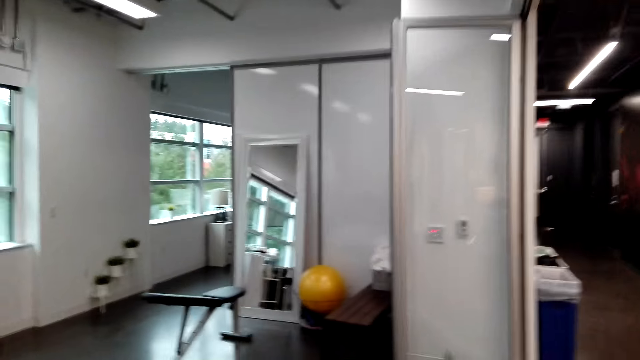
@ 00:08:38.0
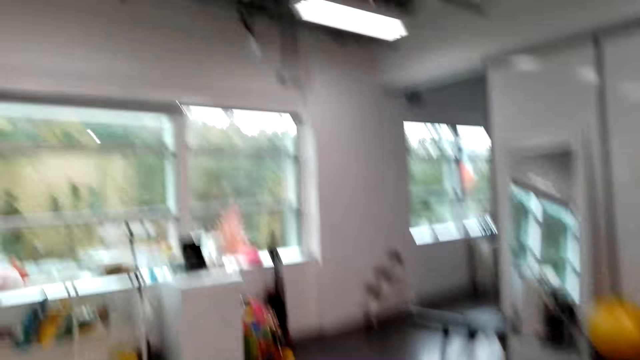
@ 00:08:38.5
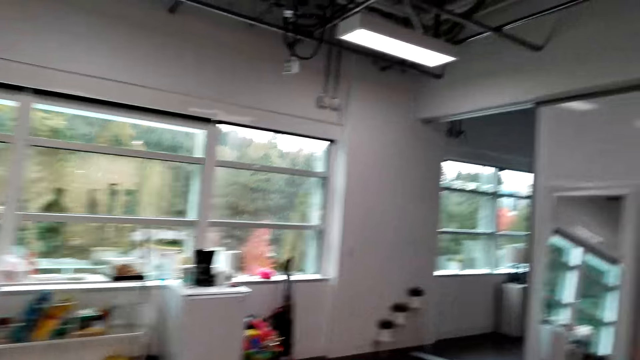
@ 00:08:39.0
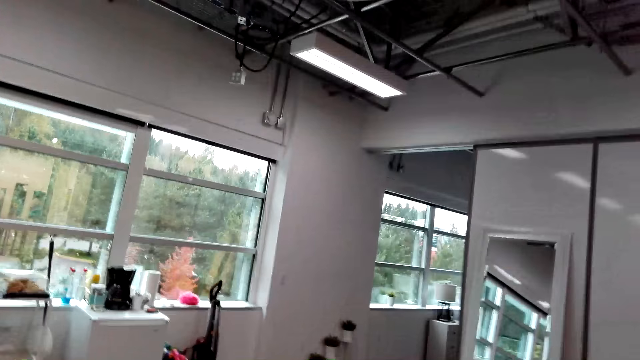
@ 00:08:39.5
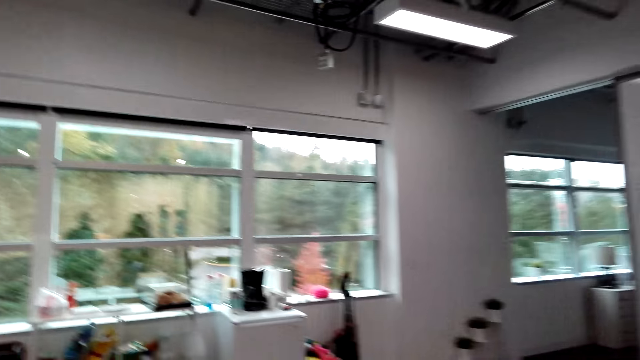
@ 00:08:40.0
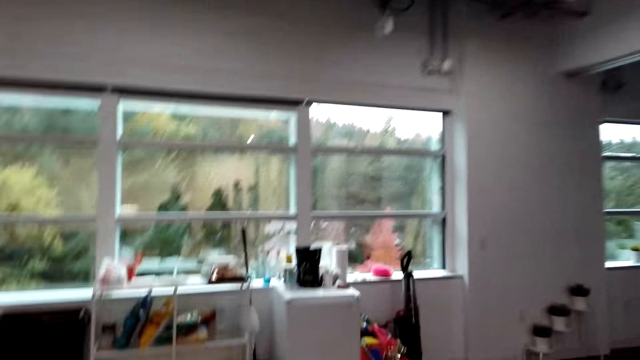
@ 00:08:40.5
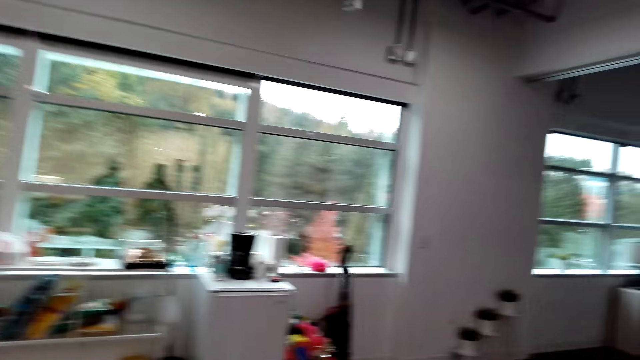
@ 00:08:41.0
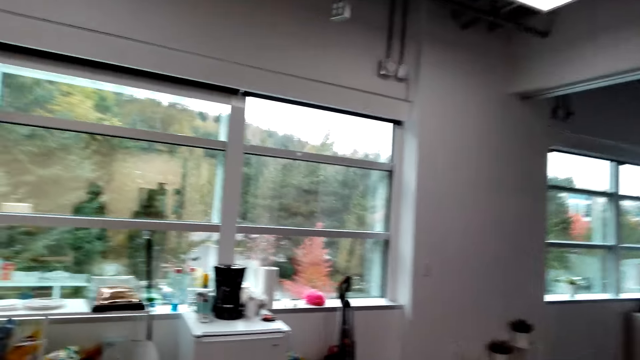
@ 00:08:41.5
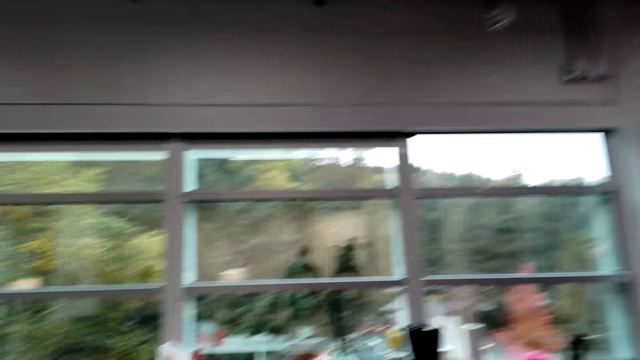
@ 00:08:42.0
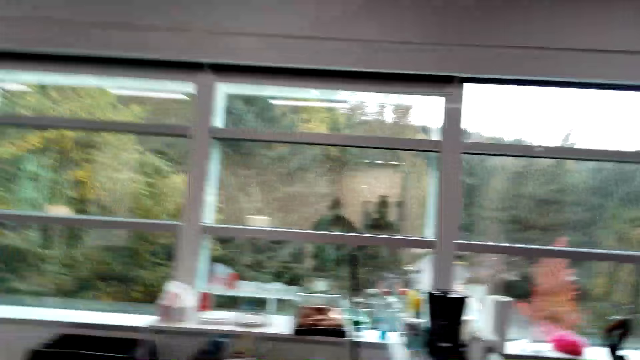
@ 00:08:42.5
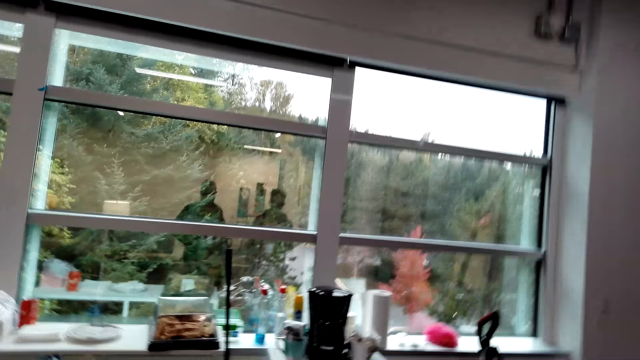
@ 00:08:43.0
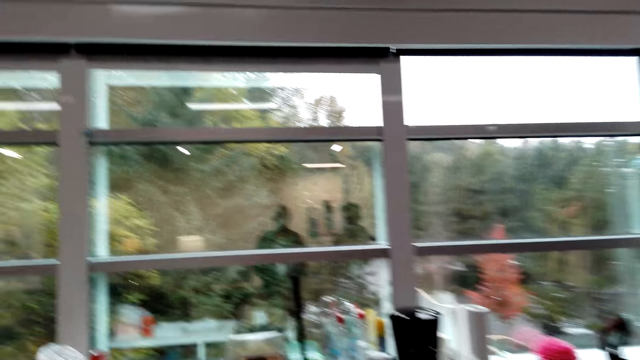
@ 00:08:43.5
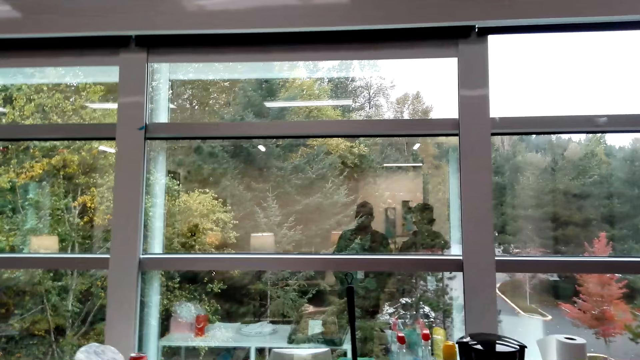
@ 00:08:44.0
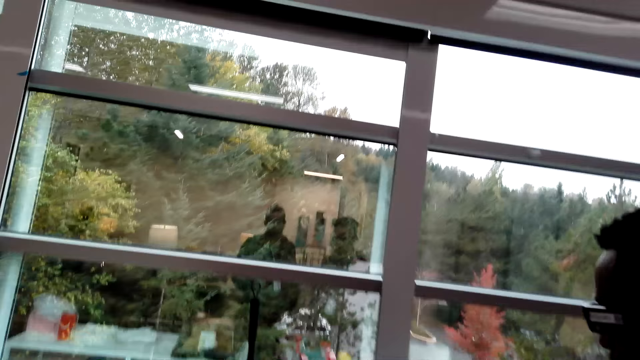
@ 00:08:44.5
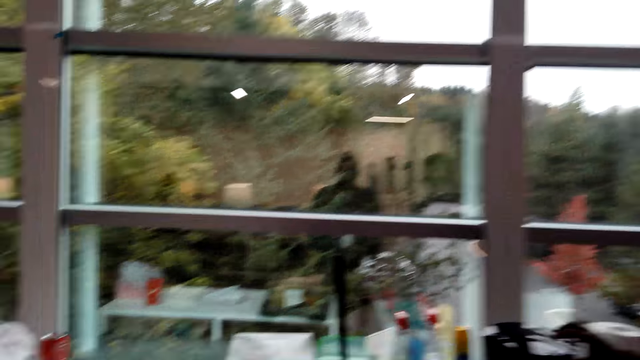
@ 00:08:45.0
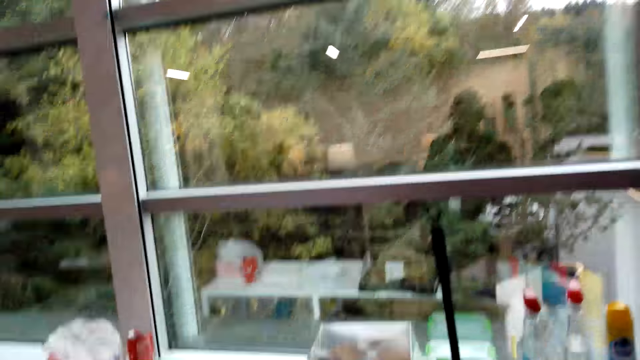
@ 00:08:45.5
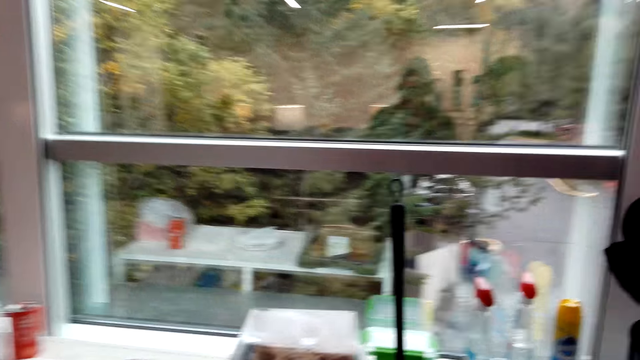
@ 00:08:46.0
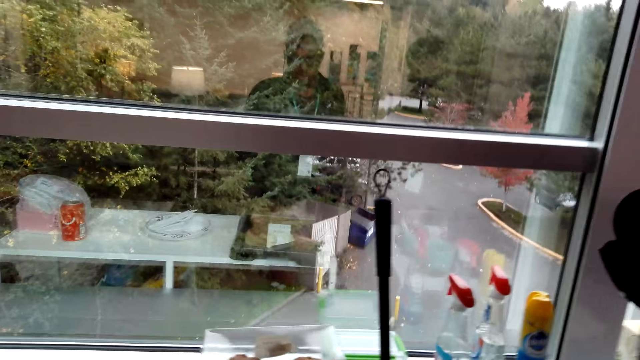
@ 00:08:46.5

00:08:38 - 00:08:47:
The camera wearer moves around the room. A man stands close to the camera wearer.

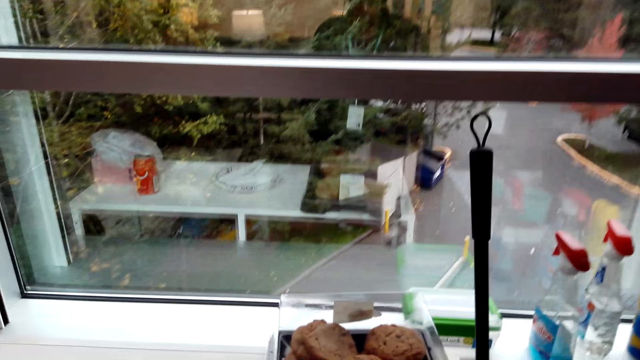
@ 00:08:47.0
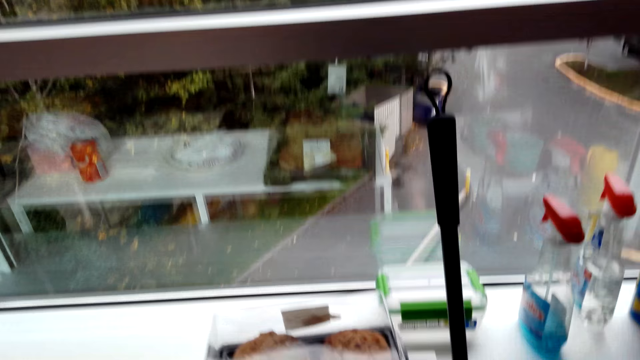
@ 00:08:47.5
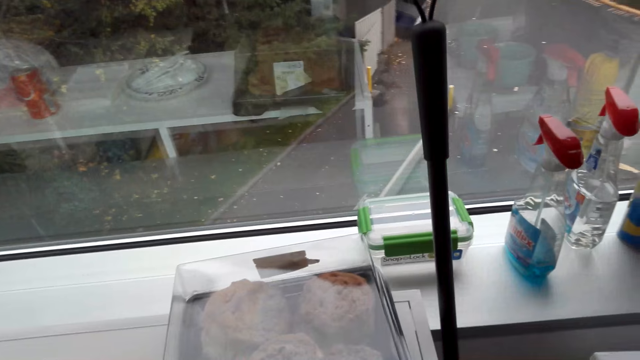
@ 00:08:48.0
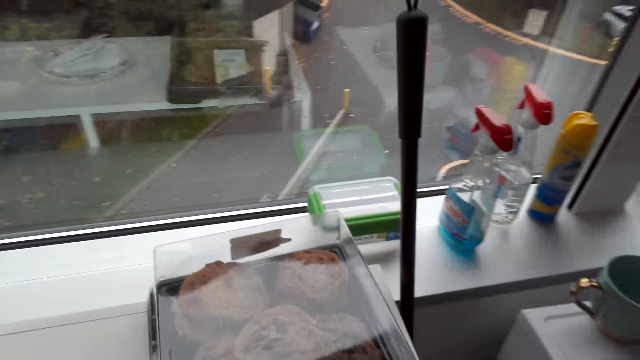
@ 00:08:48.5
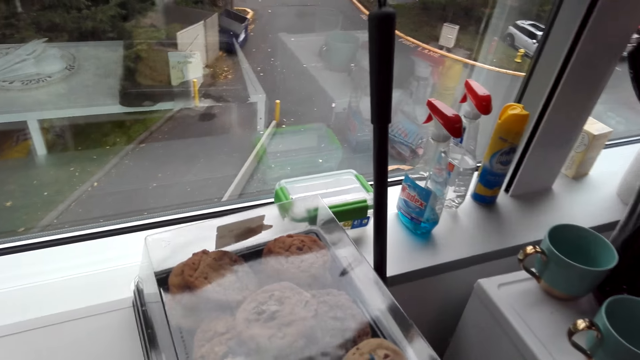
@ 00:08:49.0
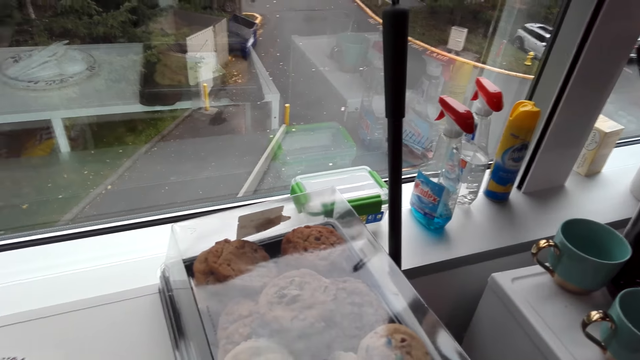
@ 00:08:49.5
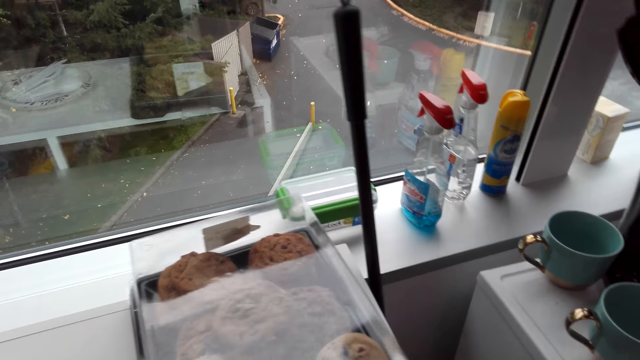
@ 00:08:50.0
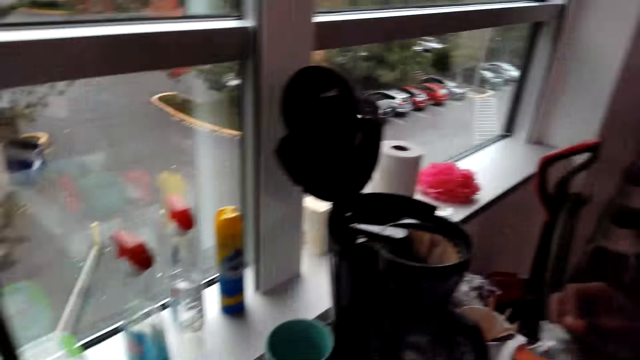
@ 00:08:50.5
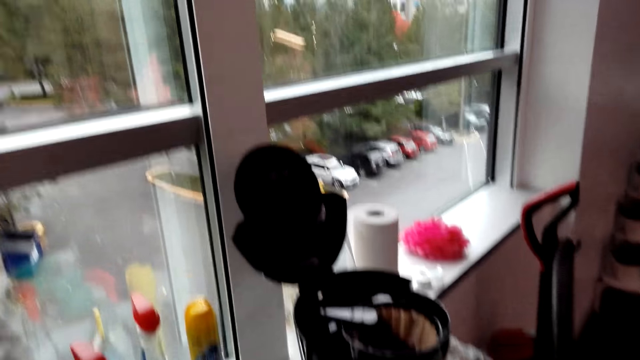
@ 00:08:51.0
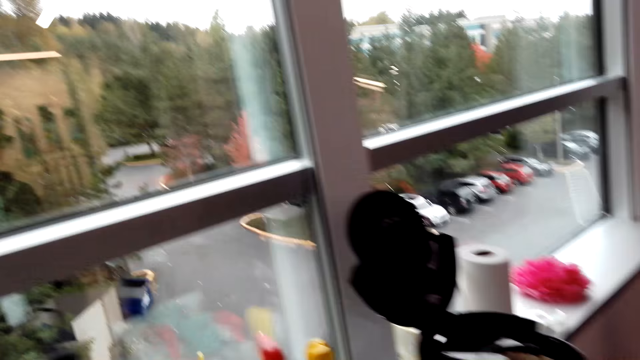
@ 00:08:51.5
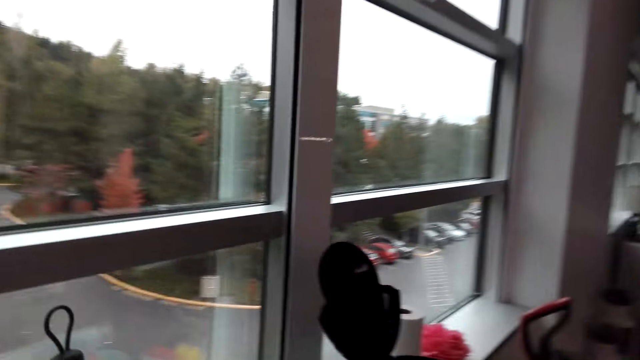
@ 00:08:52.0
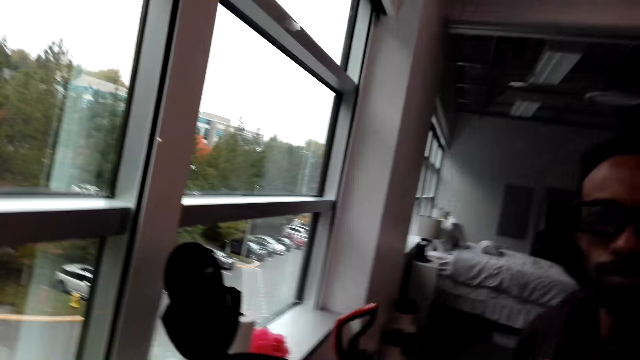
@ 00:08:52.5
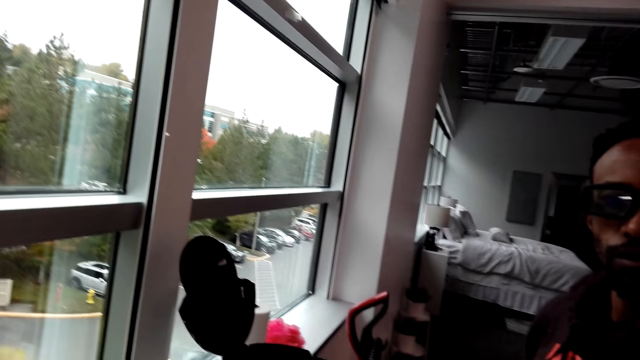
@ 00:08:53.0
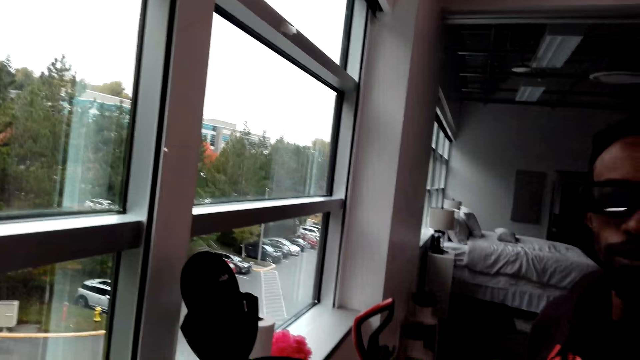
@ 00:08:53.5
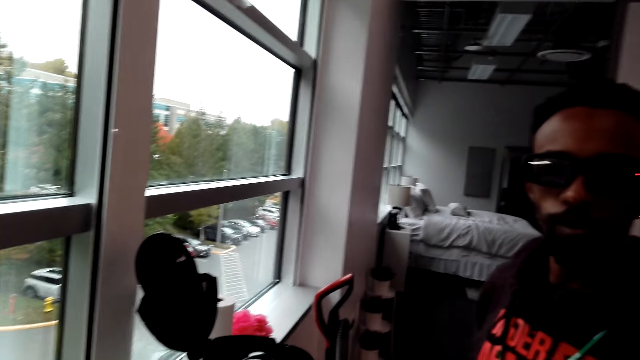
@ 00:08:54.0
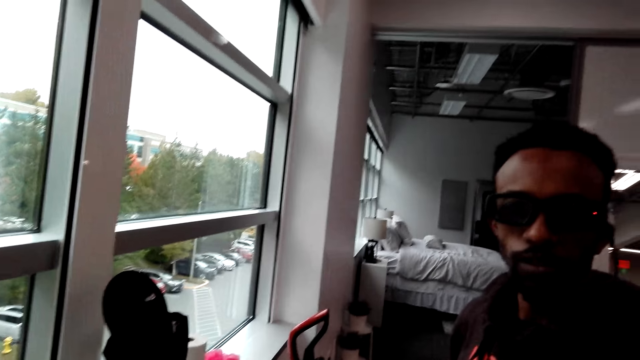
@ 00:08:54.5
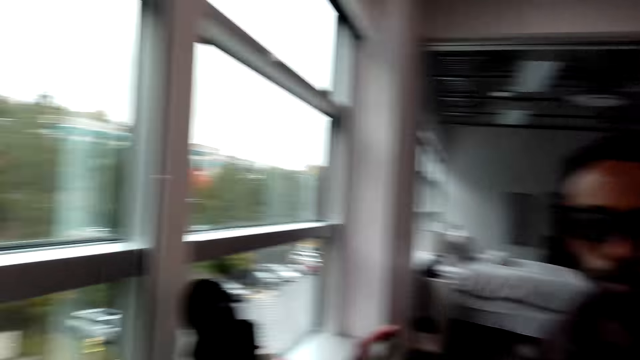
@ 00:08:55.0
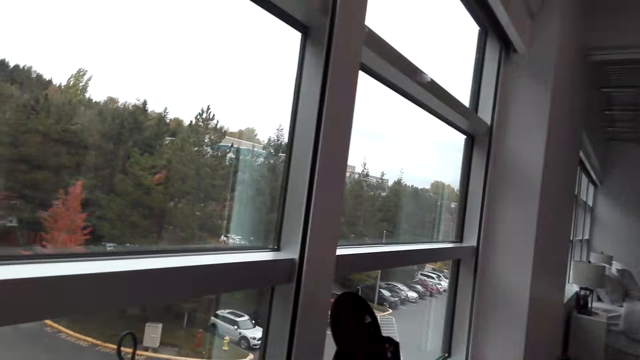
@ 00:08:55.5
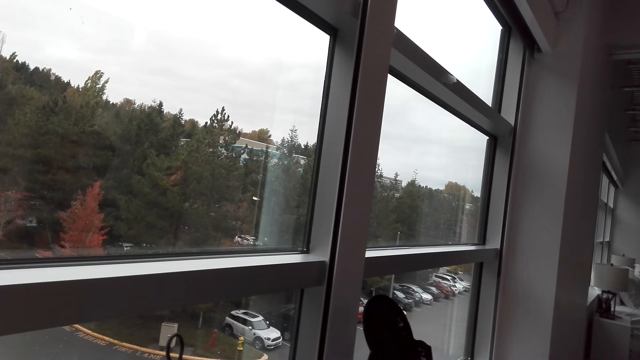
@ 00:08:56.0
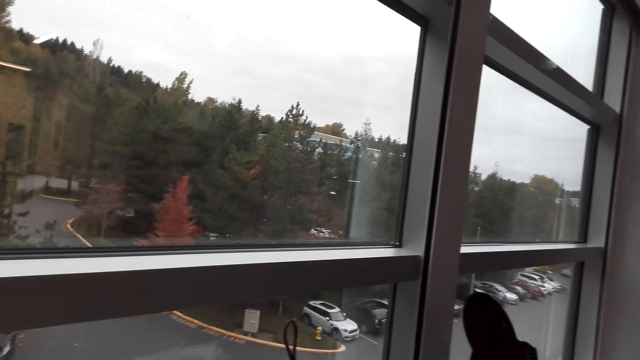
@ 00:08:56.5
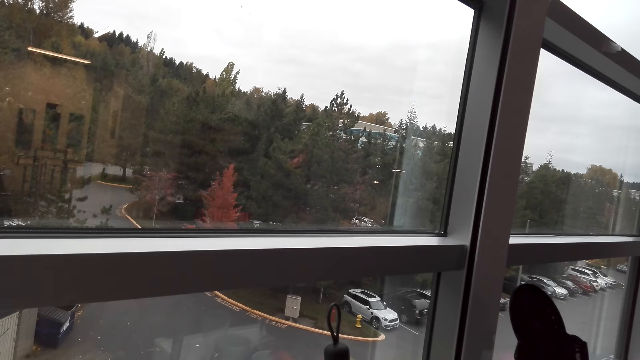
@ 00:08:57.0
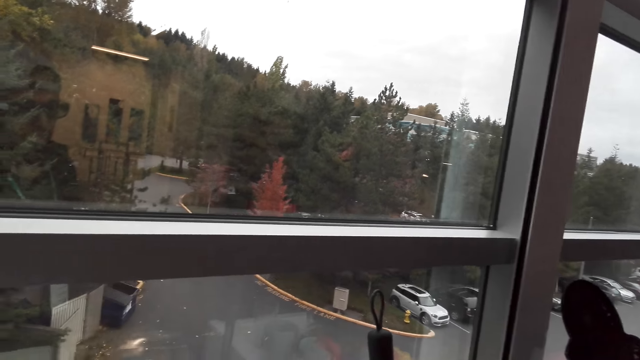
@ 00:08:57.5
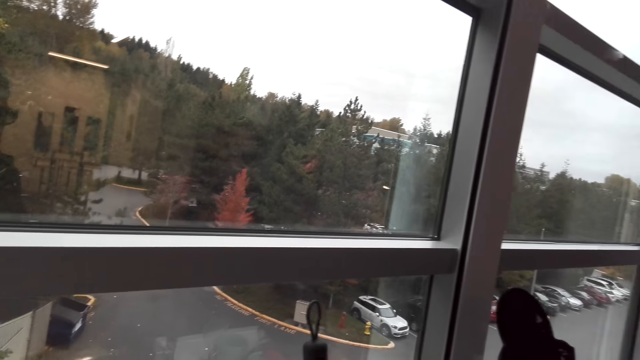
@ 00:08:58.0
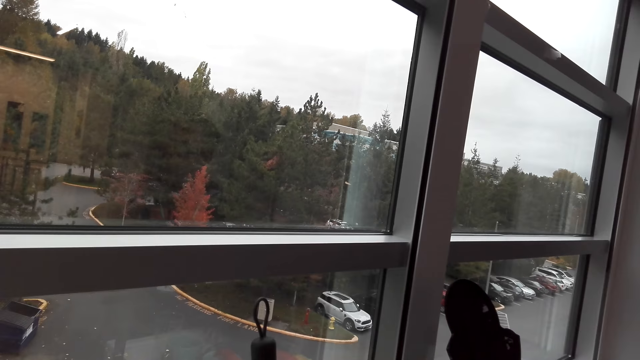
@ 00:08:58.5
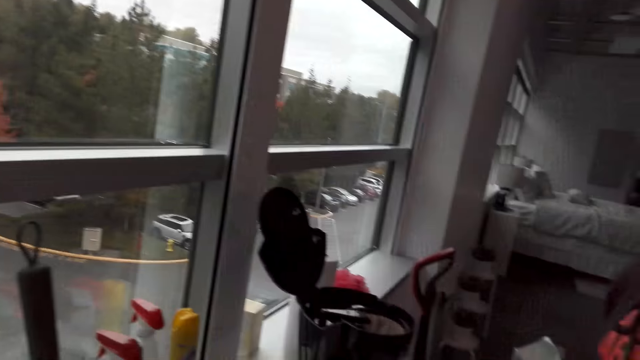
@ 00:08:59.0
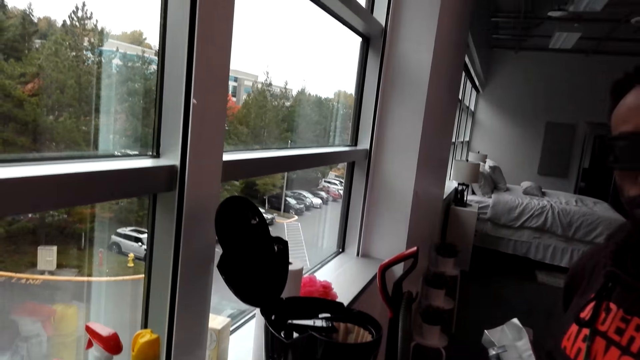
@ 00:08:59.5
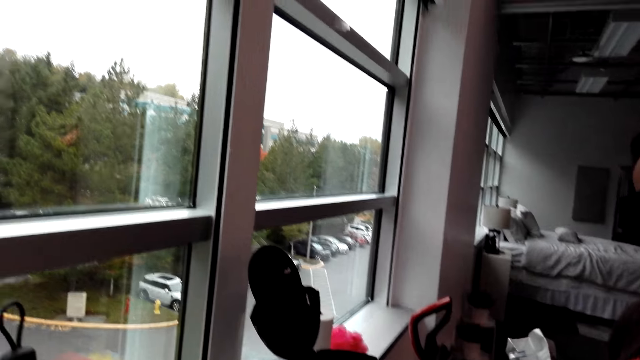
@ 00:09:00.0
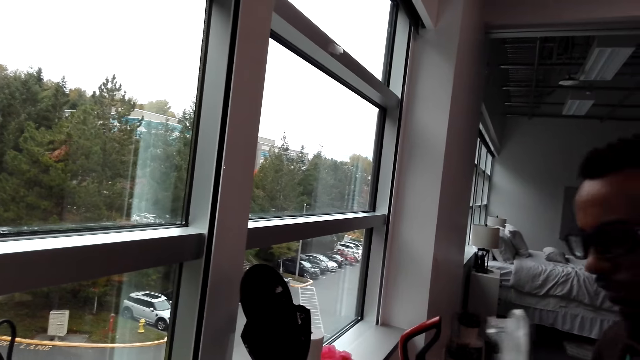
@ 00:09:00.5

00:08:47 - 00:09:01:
The camera wearer looks around. A man stands close to the camera wearer. The man stands close to the camera wearer again. The man does something. The camera wearer looks around. They do something. The man holds something.
